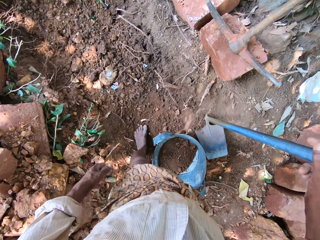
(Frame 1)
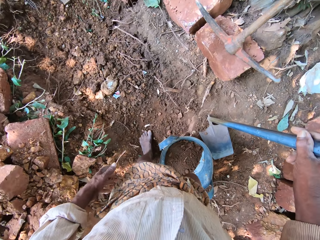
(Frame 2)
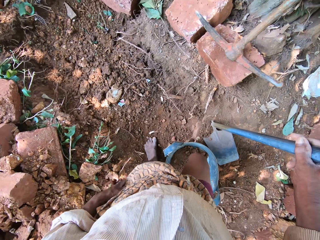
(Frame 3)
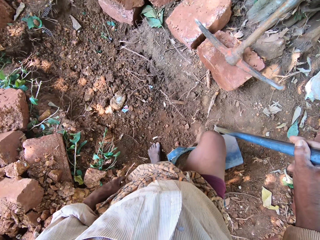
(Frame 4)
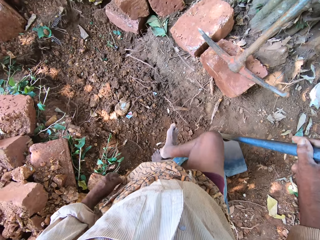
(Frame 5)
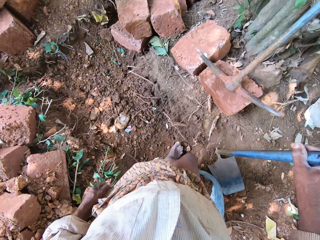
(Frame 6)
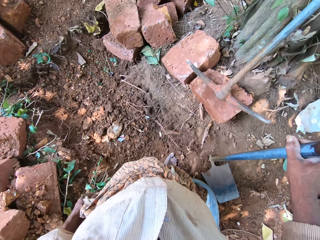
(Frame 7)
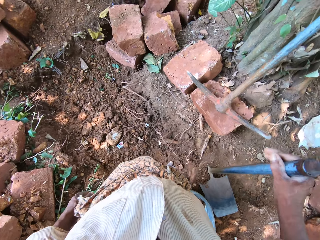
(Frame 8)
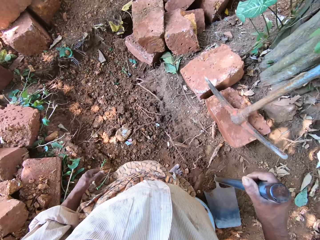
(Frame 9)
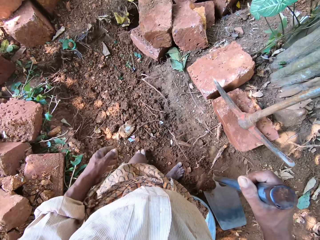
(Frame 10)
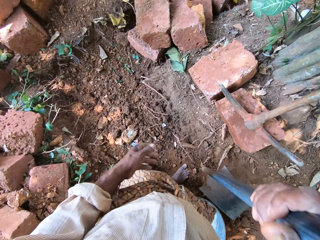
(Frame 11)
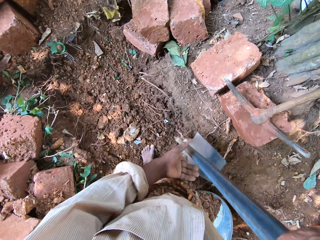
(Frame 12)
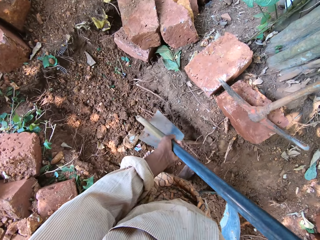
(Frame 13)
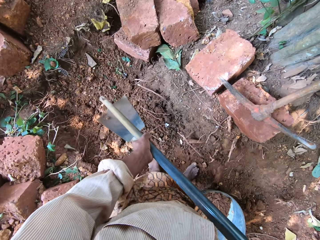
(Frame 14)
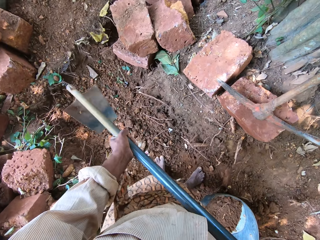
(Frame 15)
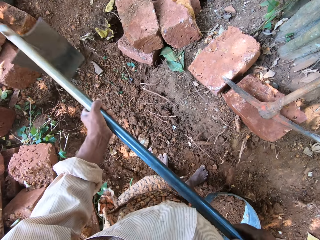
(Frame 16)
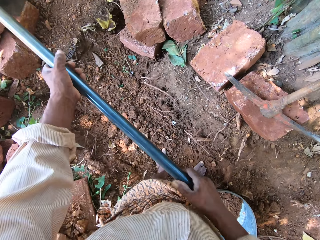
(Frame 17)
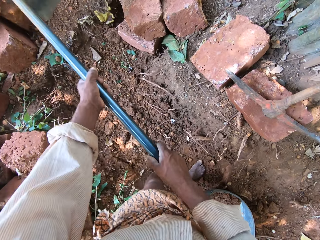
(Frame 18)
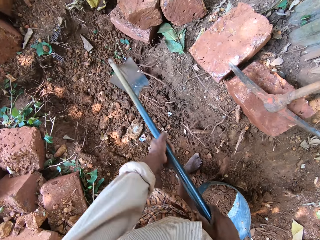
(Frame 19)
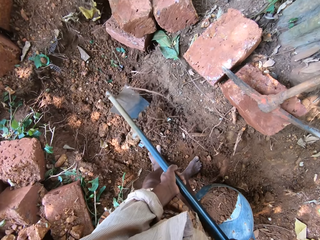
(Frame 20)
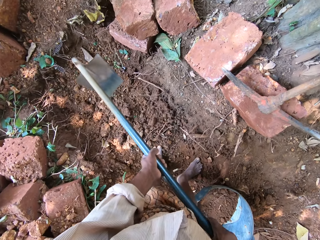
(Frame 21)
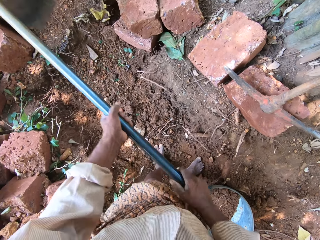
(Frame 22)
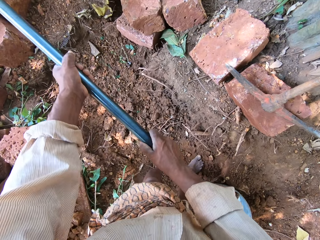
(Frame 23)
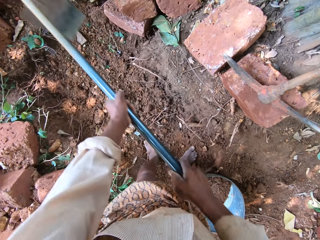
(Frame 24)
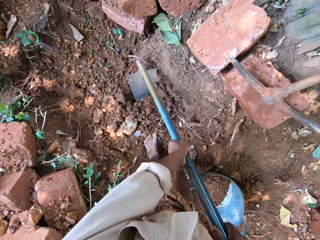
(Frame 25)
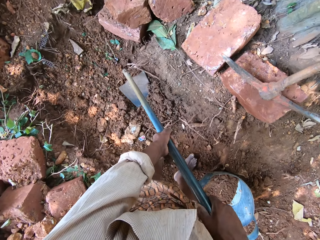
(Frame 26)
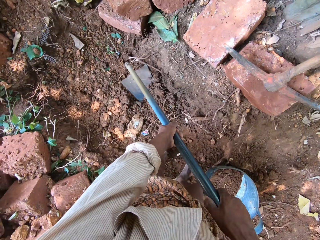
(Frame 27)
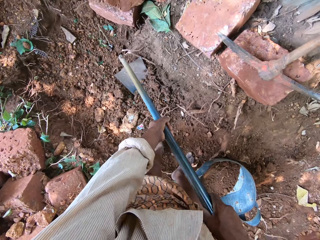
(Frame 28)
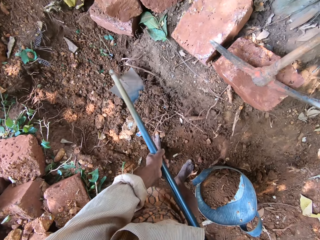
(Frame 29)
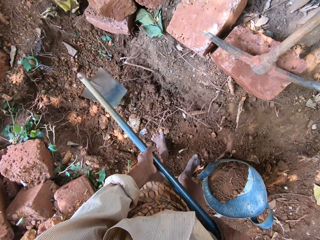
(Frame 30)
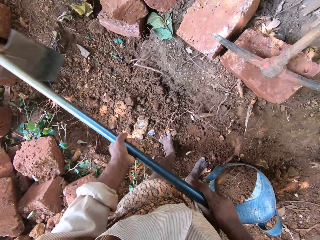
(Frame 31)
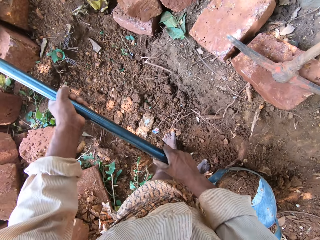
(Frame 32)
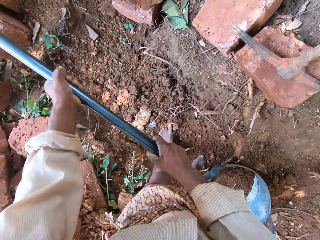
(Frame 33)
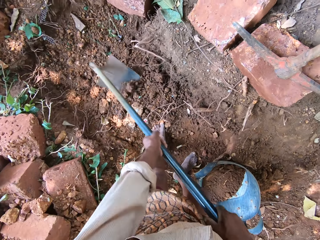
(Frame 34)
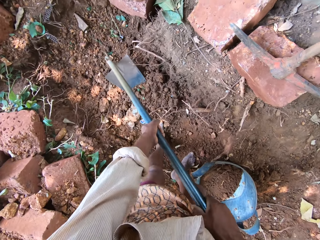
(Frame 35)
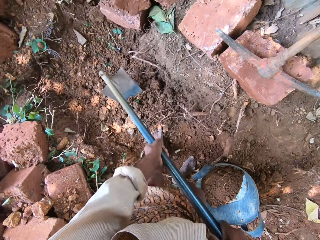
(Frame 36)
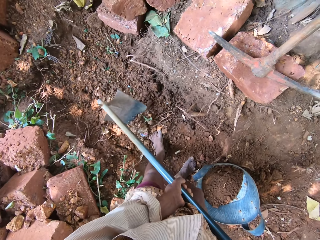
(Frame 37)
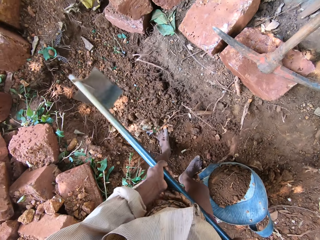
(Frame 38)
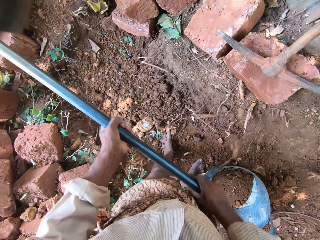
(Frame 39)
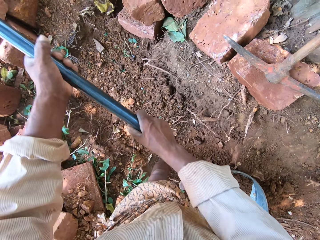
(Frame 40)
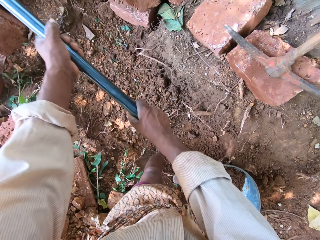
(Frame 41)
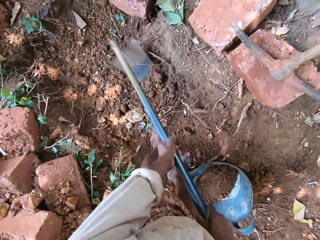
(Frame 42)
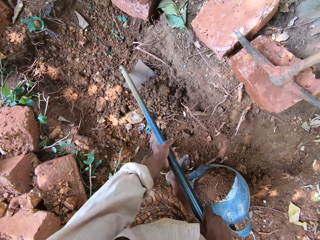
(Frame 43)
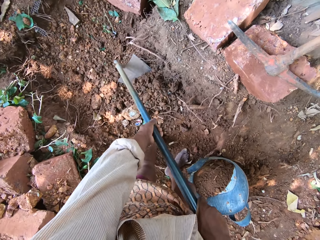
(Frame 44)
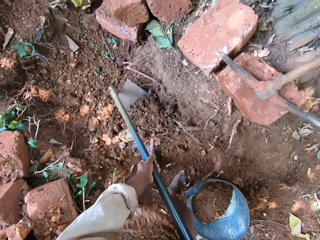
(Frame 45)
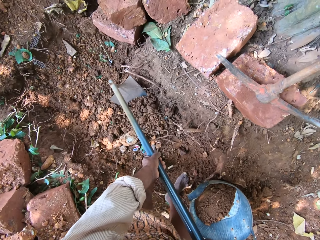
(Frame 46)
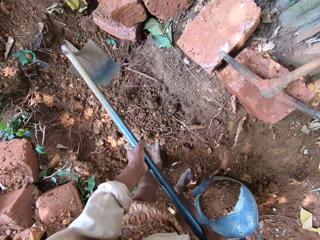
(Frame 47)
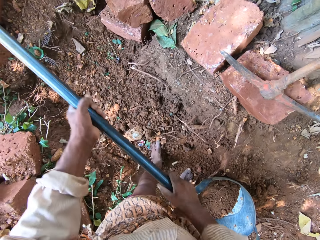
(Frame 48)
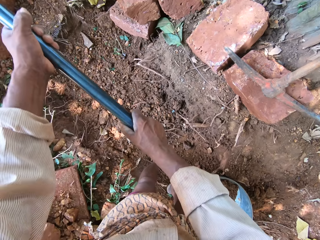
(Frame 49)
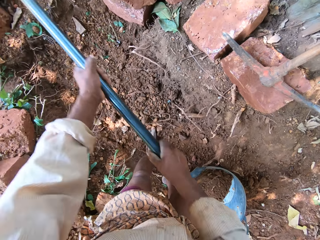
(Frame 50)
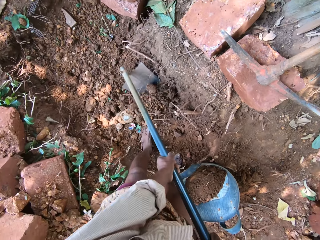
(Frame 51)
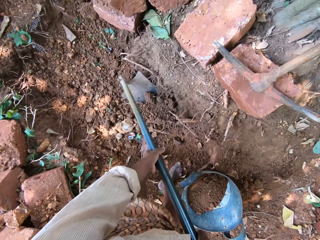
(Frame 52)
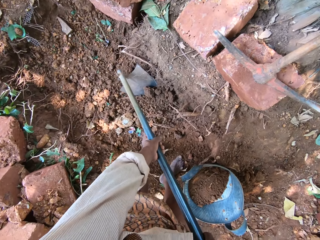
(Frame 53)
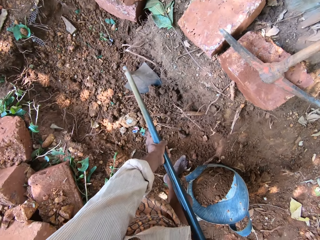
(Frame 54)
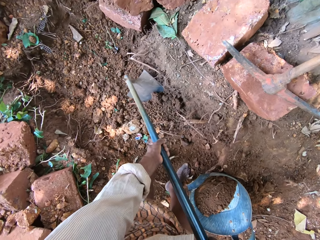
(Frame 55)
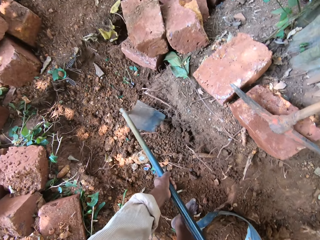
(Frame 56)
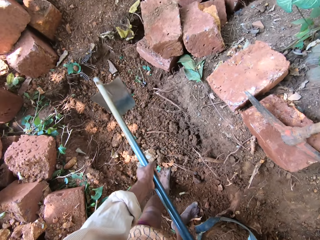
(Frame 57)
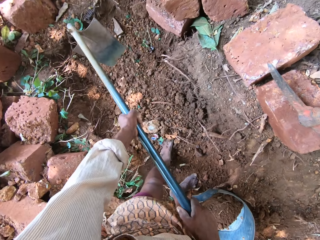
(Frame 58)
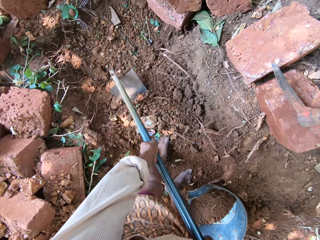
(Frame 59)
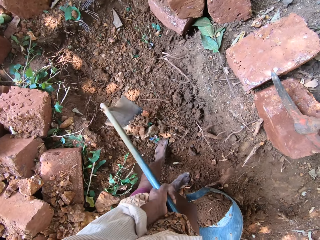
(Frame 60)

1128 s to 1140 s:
The camera wearer moves around. They hold the hoe with both hands. They dig the ground with the hoe in both hands.

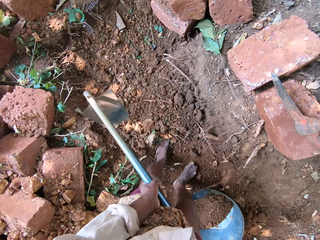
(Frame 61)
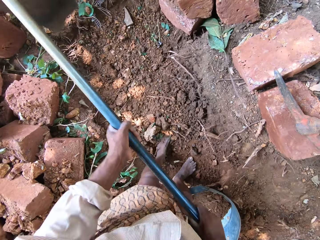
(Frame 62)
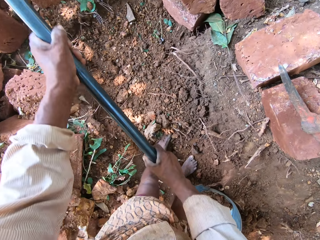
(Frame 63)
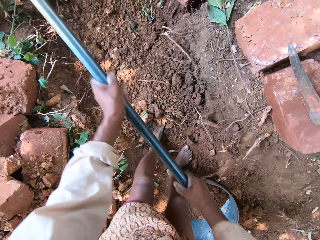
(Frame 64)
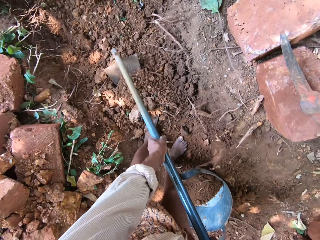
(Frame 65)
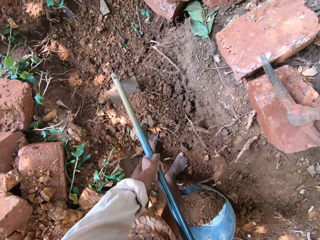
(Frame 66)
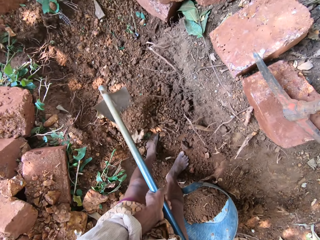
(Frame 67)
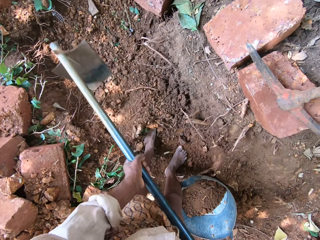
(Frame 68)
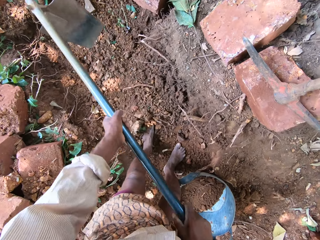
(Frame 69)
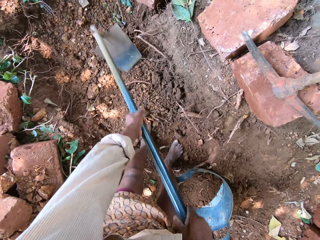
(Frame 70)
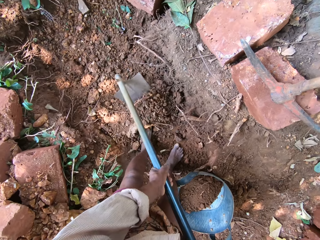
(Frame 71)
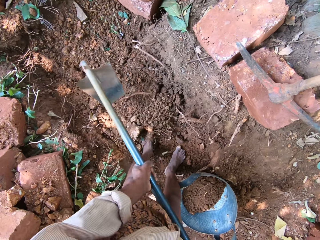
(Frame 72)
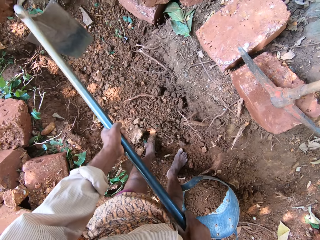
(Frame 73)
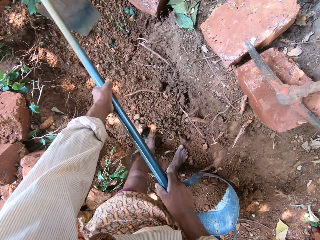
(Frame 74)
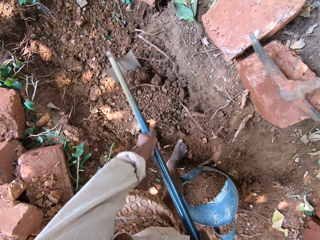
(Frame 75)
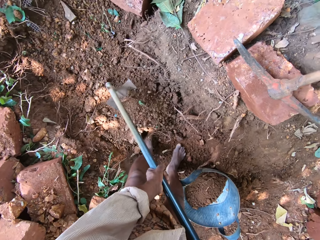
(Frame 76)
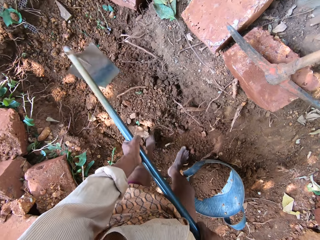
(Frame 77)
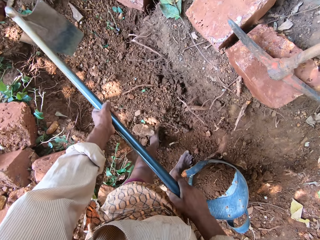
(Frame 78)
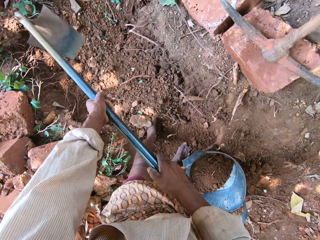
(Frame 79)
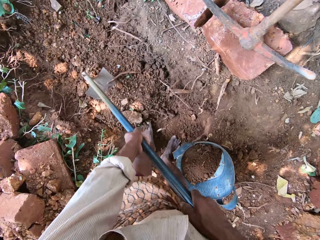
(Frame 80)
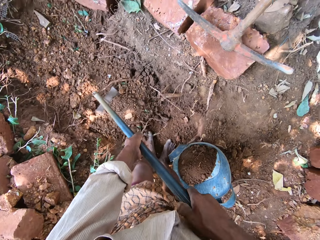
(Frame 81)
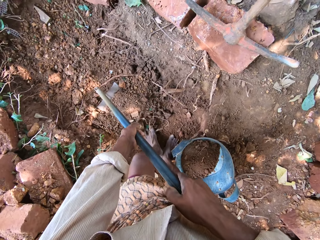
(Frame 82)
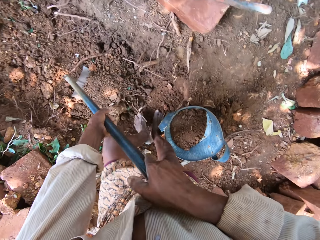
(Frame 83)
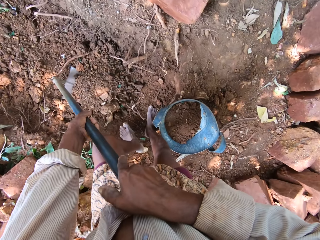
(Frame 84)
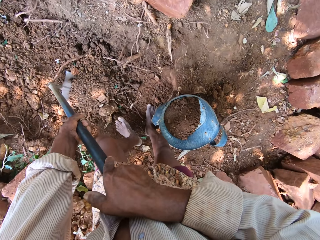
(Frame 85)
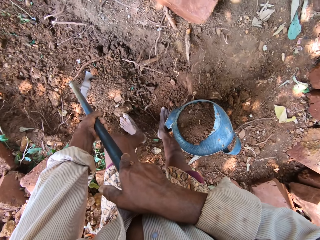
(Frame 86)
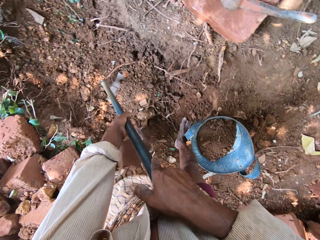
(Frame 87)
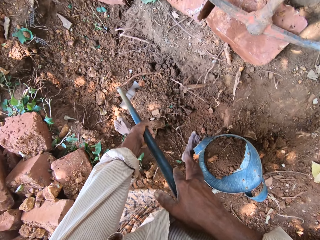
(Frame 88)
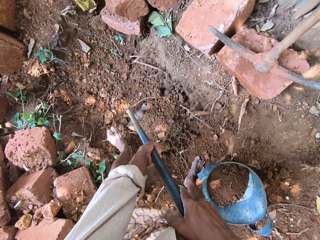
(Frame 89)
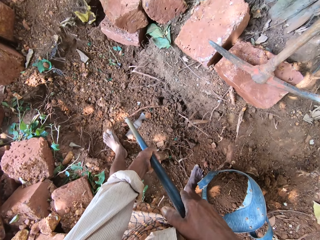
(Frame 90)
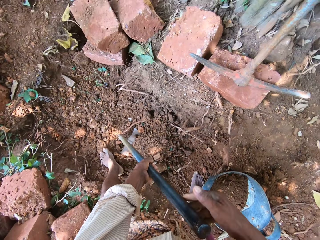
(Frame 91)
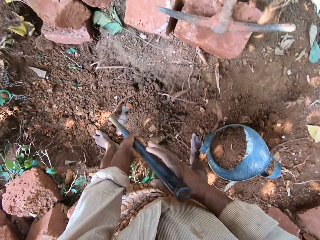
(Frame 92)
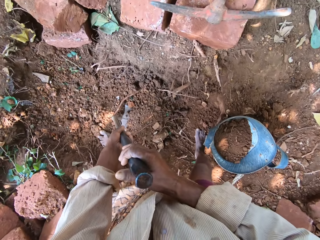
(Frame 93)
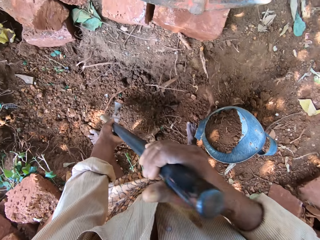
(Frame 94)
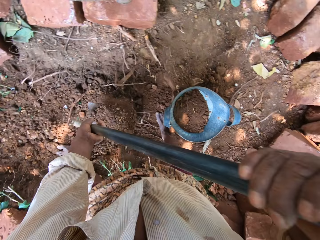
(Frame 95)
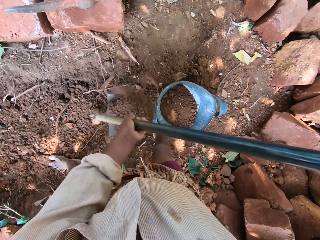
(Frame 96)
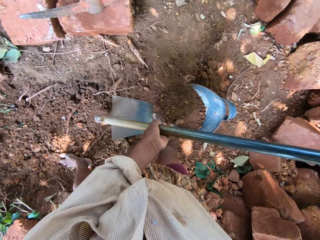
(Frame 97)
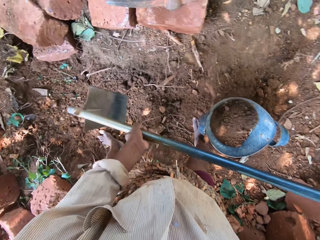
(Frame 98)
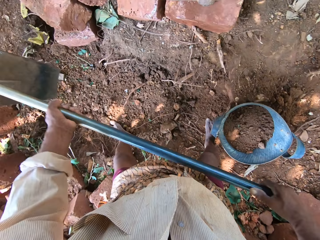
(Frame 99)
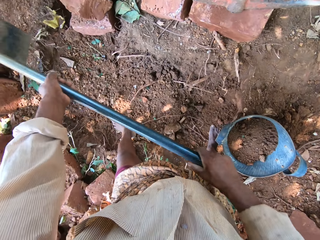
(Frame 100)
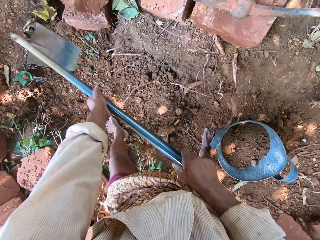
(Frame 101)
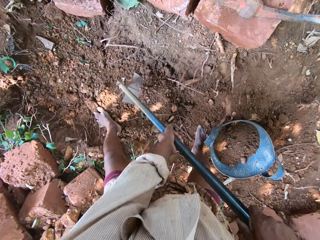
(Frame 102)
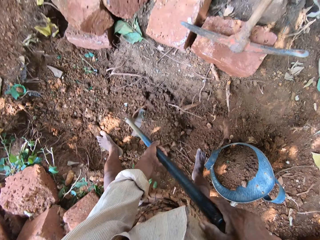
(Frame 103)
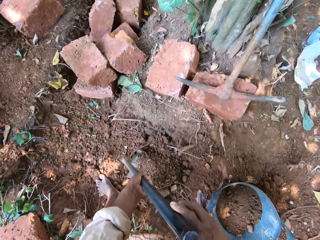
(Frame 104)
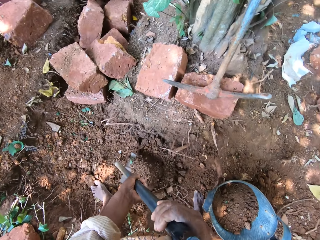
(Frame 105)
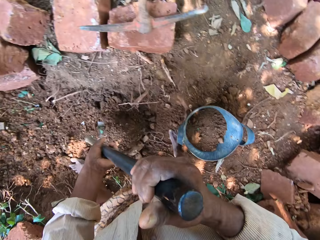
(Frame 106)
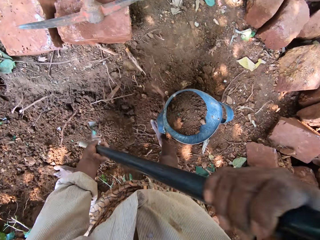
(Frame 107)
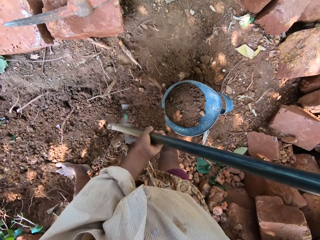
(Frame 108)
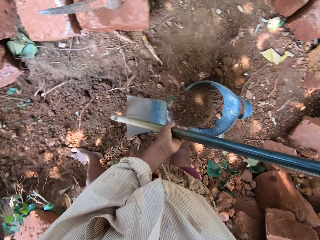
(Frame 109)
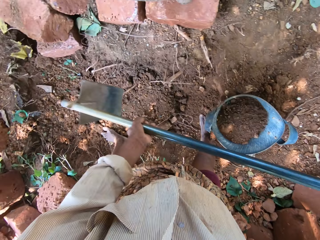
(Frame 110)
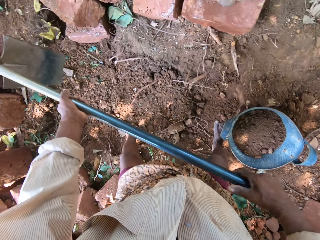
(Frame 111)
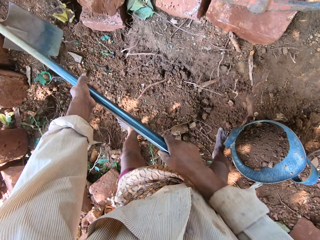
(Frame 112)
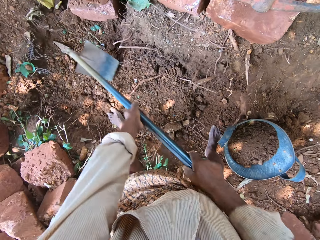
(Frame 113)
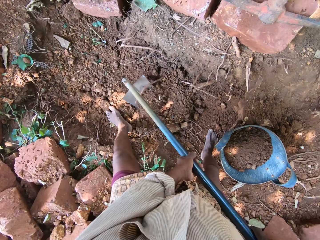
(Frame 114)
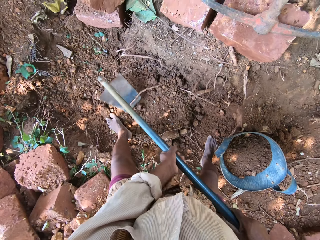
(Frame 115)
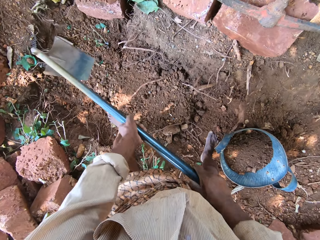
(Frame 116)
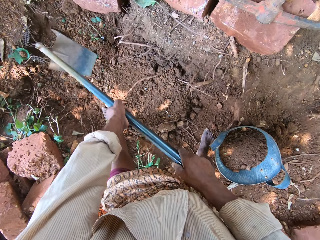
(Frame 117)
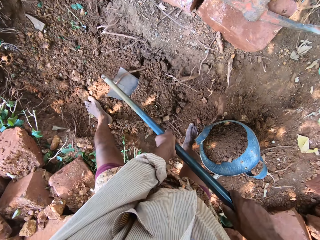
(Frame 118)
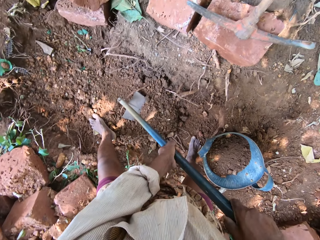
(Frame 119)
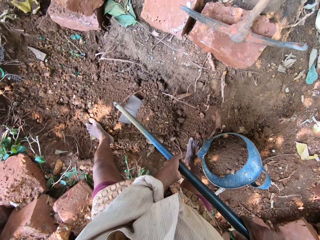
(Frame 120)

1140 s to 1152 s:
The camera wearer scoops sand with the hoe in both hands. They pour the sand into the headpan with the hoe in both hands. They scoop sand with the hoe in both hands. They pour the sand into the headpan with the hoe in both hands. They dig the ground with the hoe in both hands.
